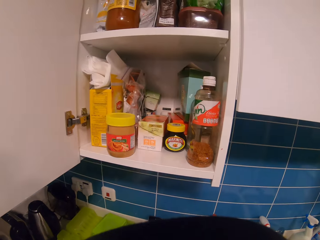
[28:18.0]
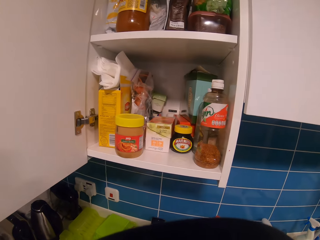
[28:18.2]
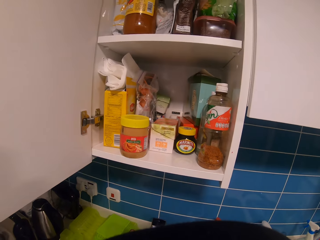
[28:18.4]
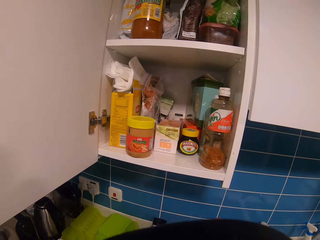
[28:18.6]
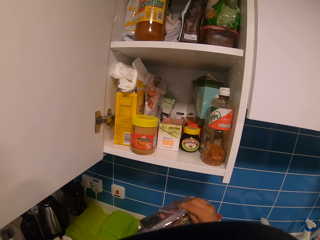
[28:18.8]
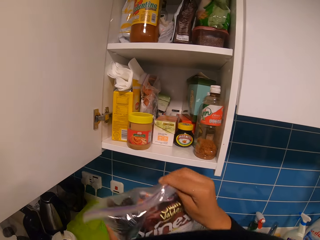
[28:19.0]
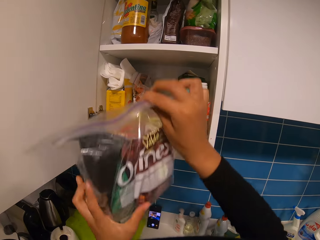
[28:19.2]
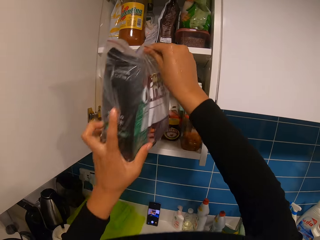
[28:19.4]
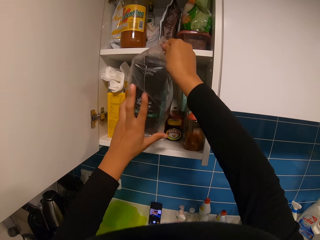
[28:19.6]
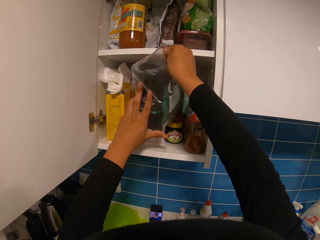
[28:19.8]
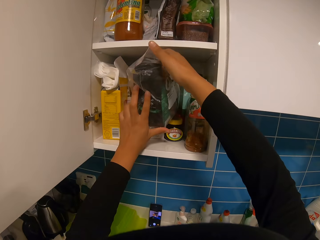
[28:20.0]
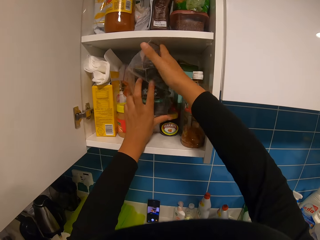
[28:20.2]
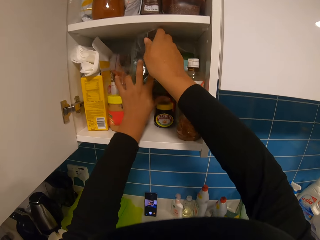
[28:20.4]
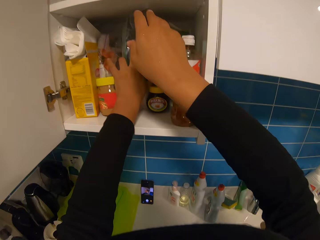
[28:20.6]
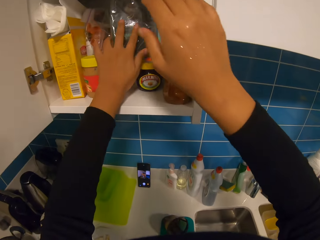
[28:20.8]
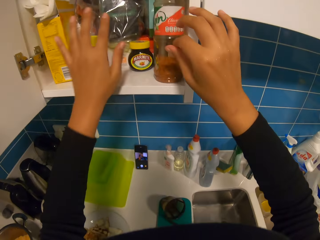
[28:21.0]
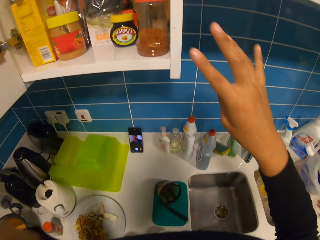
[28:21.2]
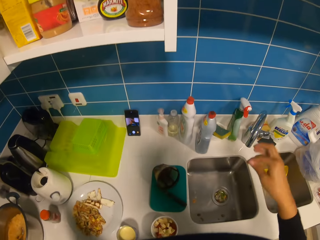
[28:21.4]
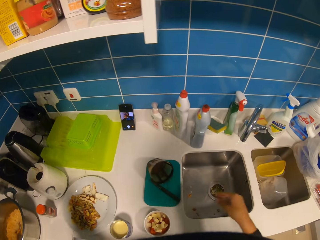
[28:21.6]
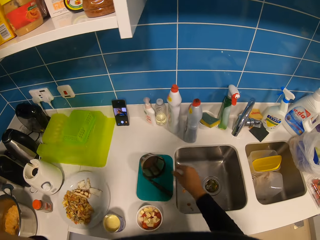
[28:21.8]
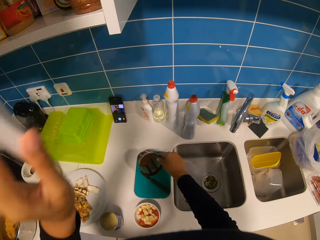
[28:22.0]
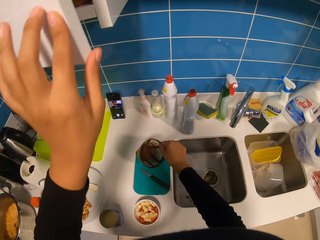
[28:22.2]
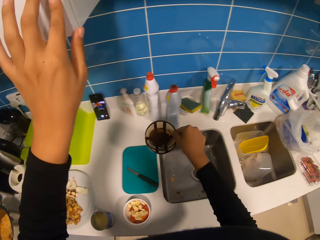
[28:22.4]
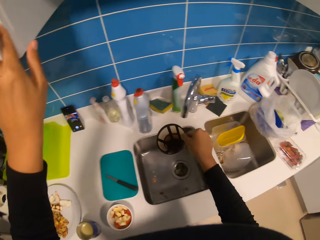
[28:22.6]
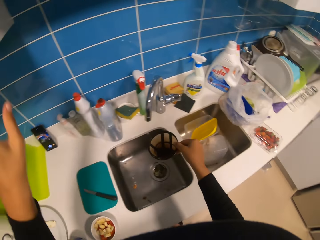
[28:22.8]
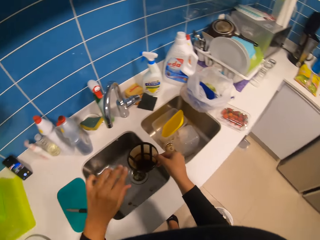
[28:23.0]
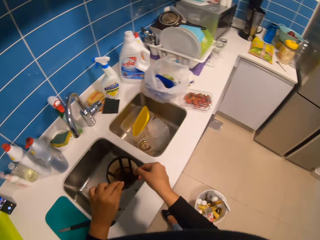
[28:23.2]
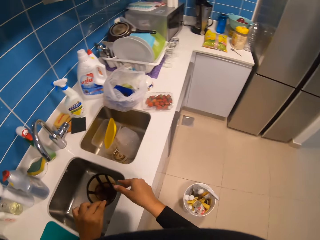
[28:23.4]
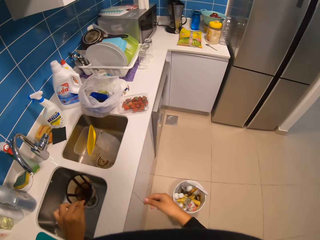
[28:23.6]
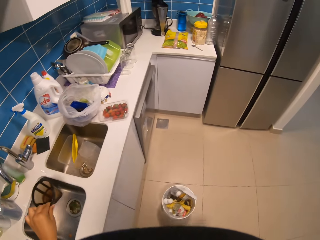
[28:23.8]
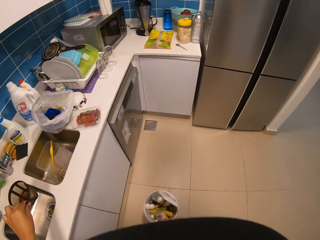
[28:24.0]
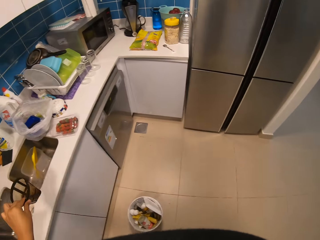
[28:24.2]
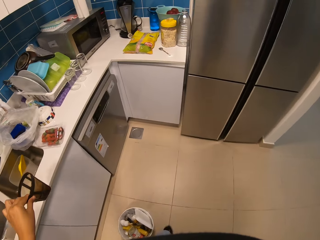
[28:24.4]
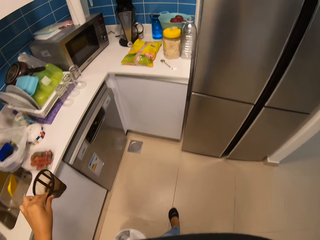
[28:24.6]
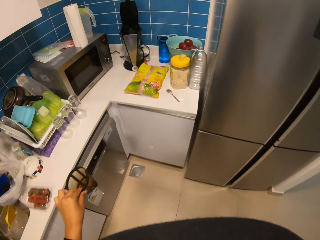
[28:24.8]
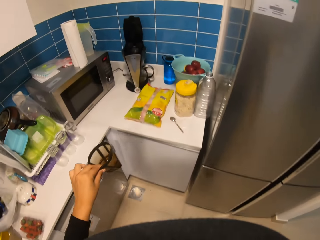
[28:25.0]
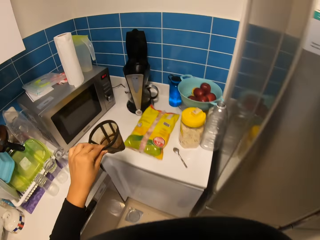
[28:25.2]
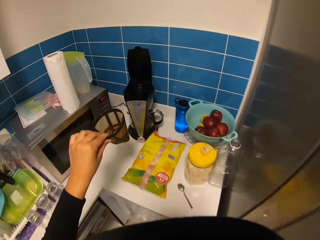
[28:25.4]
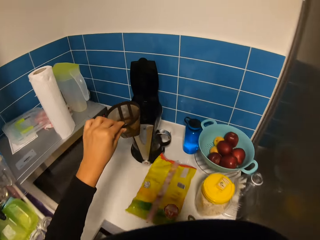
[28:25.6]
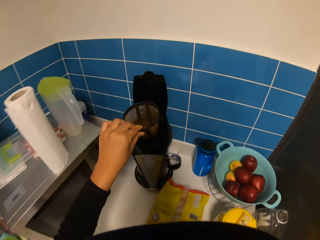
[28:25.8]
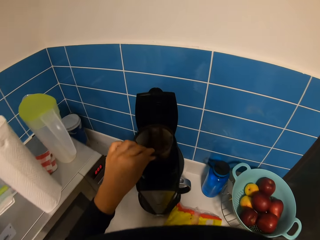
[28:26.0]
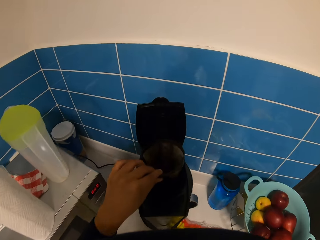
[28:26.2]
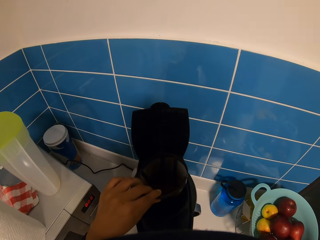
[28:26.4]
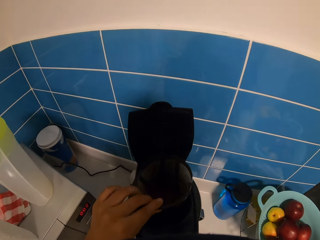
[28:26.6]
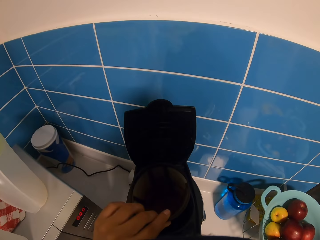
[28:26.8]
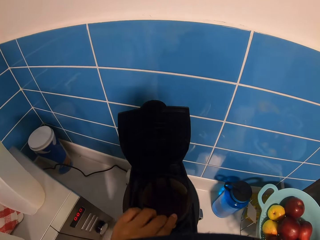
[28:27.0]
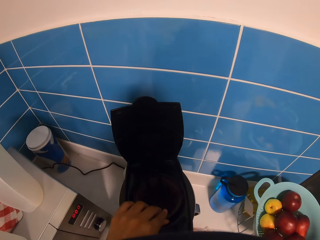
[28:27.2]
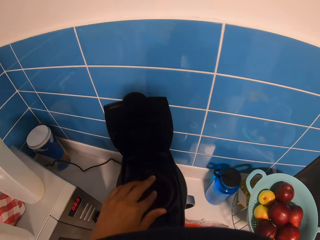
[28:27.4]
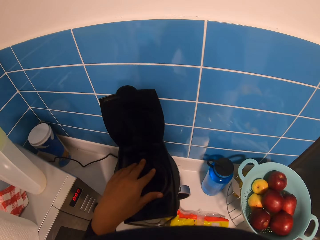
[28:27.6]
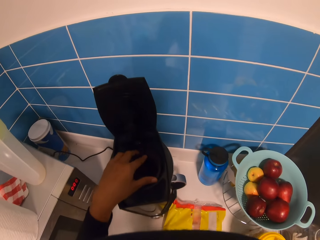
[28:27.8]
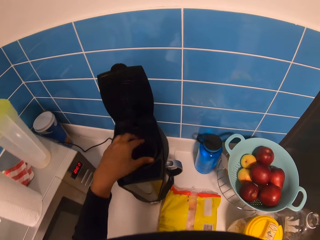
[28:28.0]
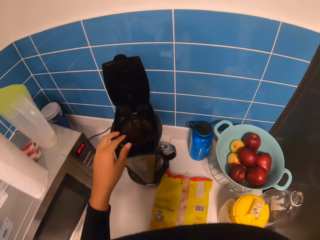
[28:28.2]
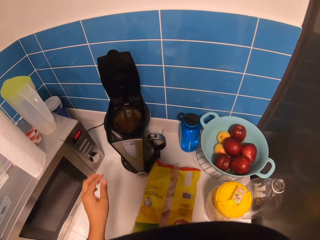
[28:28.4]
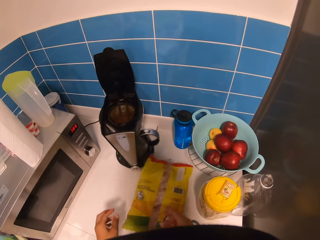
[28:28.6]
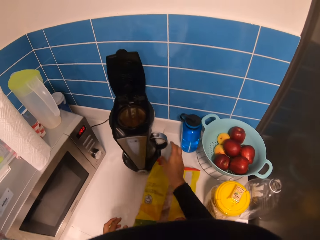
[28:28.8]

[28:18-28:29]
The camera wearer puts a pack of coffee in a cabinet. They close the cabinet, pick a filter on a chopping board, and put the filter in a coffee maker.

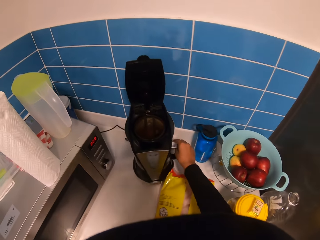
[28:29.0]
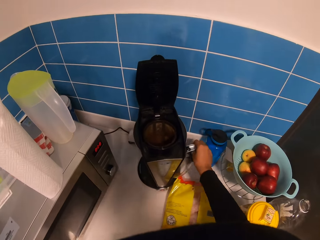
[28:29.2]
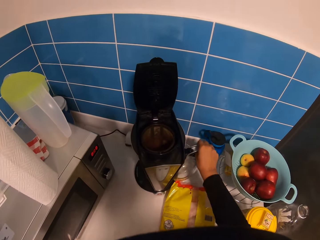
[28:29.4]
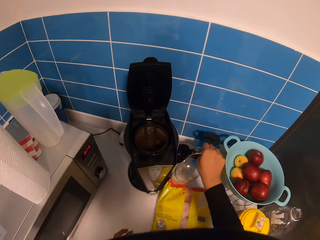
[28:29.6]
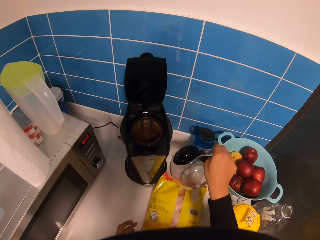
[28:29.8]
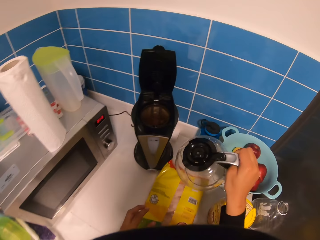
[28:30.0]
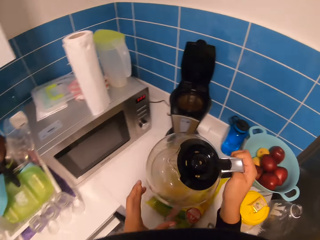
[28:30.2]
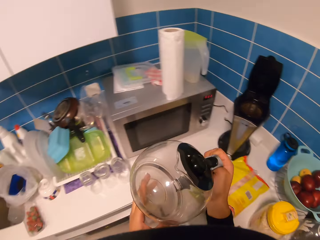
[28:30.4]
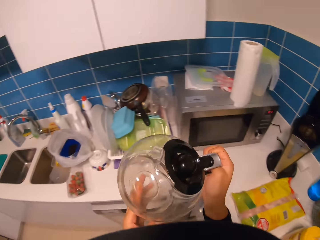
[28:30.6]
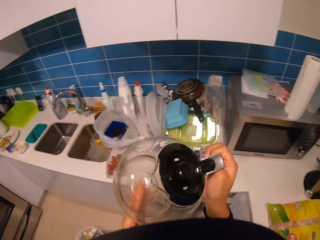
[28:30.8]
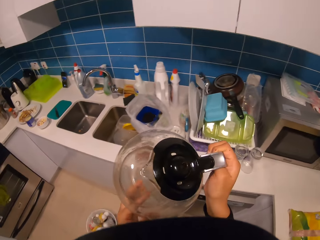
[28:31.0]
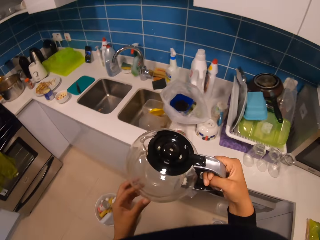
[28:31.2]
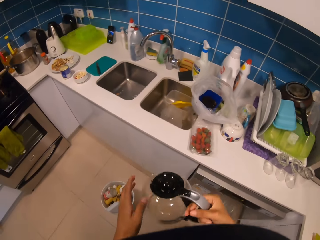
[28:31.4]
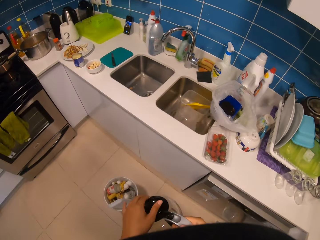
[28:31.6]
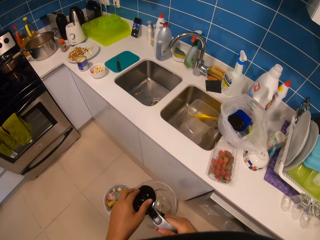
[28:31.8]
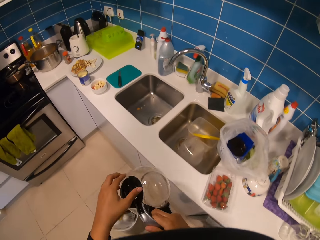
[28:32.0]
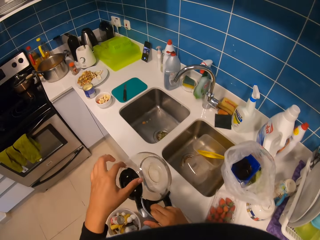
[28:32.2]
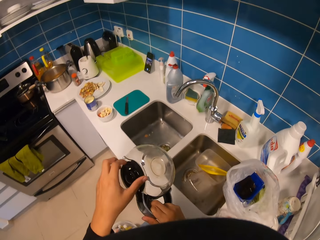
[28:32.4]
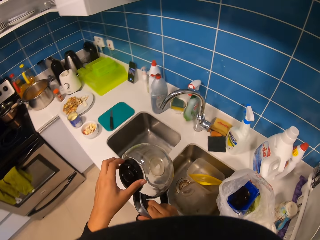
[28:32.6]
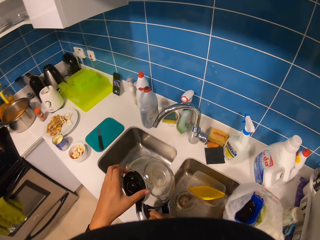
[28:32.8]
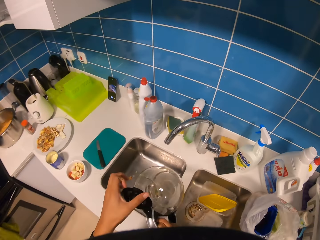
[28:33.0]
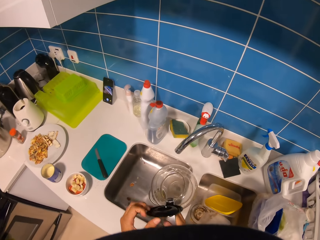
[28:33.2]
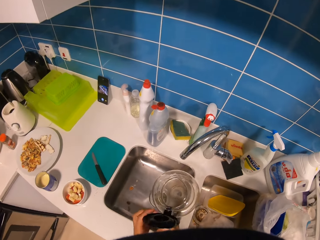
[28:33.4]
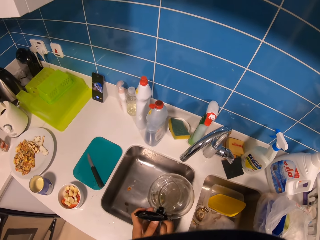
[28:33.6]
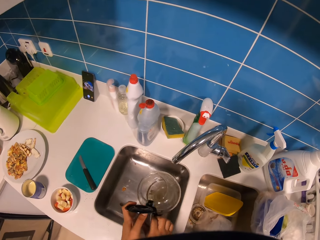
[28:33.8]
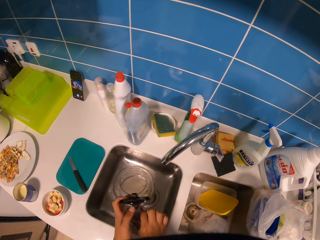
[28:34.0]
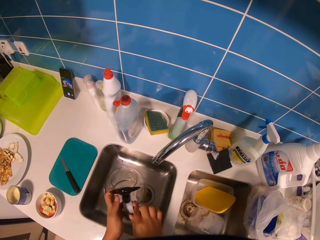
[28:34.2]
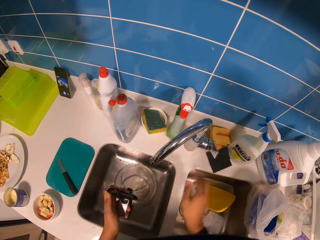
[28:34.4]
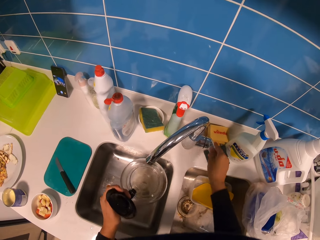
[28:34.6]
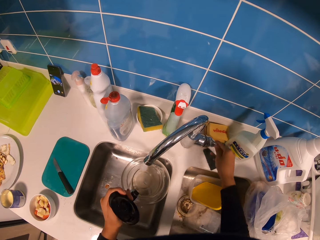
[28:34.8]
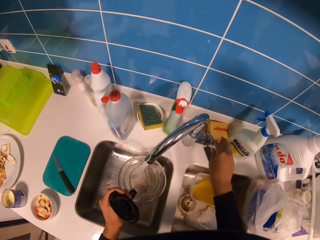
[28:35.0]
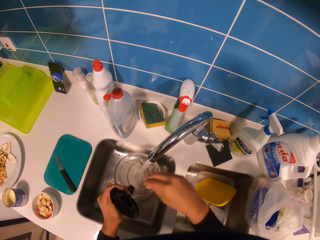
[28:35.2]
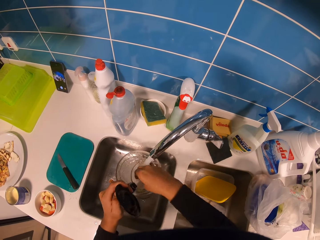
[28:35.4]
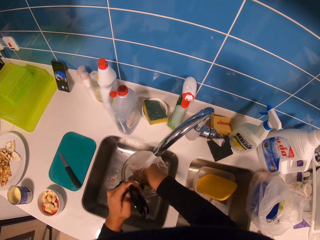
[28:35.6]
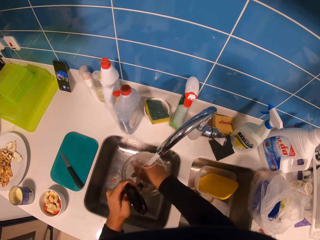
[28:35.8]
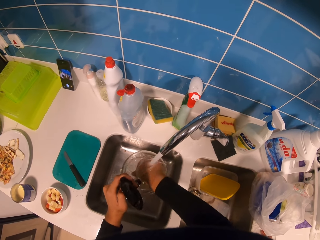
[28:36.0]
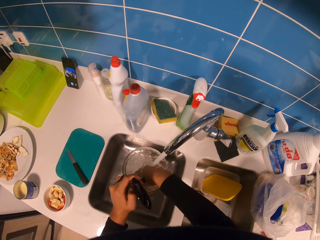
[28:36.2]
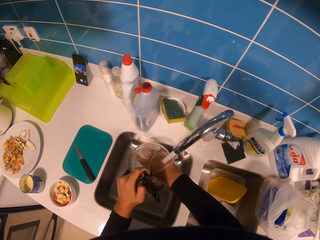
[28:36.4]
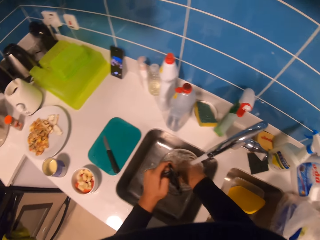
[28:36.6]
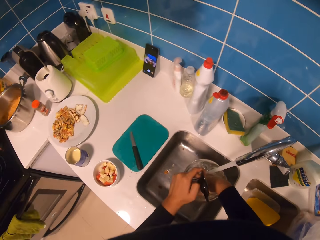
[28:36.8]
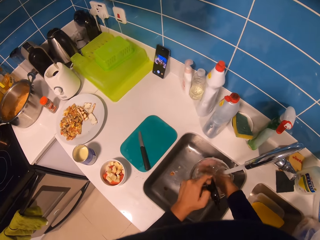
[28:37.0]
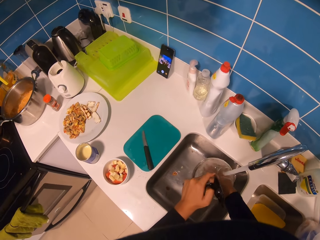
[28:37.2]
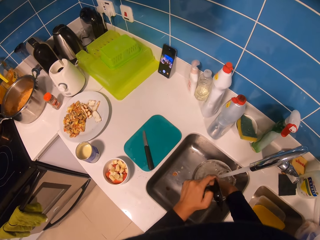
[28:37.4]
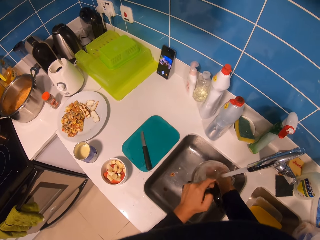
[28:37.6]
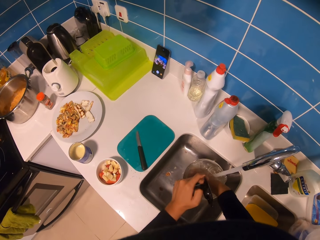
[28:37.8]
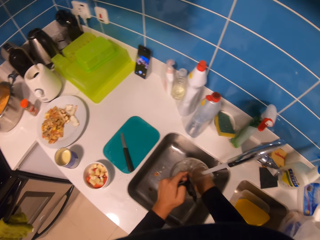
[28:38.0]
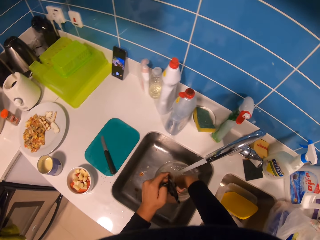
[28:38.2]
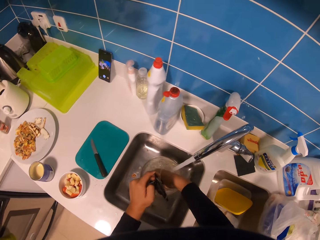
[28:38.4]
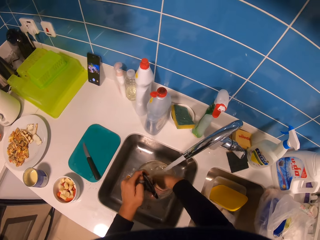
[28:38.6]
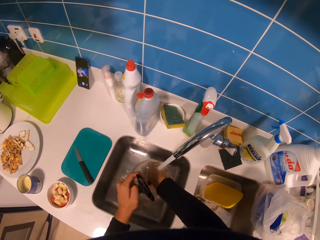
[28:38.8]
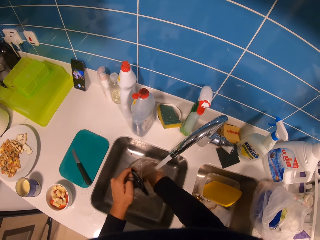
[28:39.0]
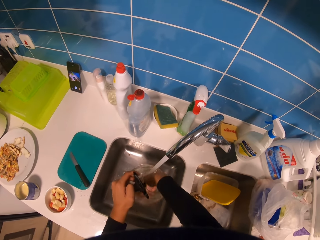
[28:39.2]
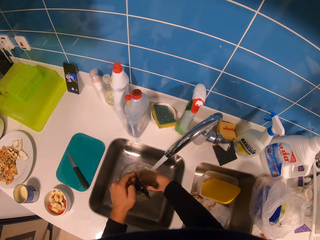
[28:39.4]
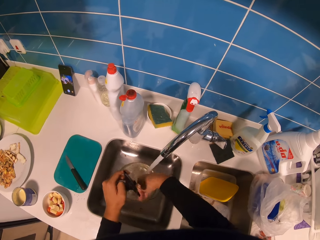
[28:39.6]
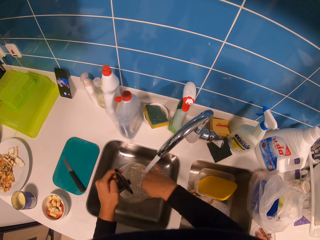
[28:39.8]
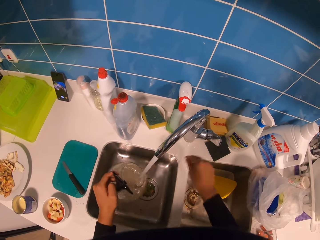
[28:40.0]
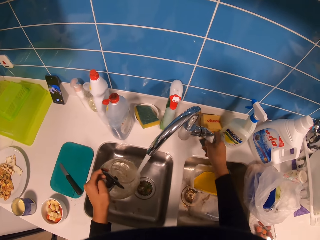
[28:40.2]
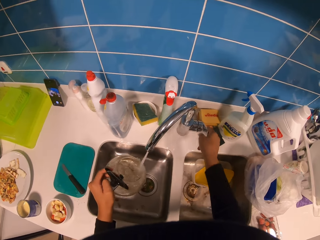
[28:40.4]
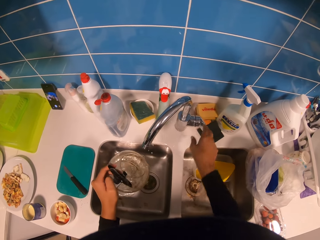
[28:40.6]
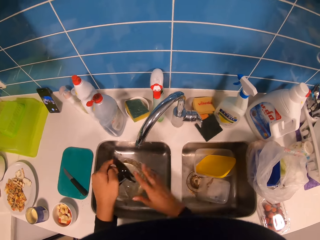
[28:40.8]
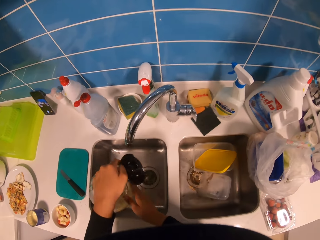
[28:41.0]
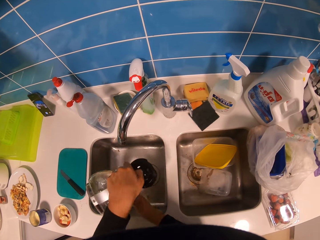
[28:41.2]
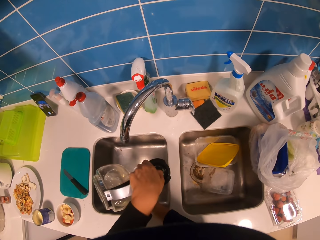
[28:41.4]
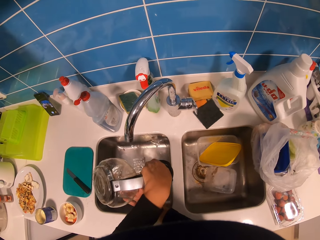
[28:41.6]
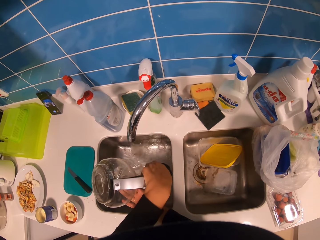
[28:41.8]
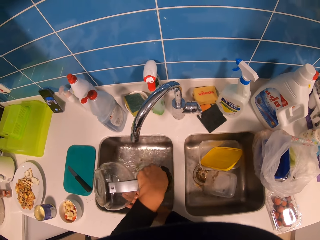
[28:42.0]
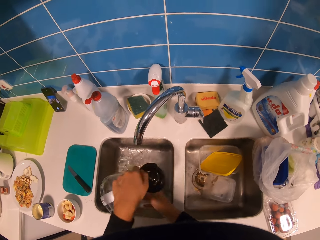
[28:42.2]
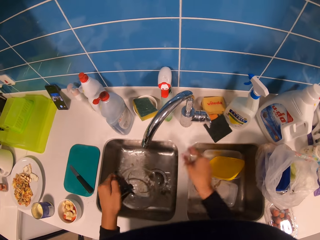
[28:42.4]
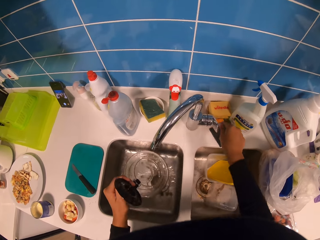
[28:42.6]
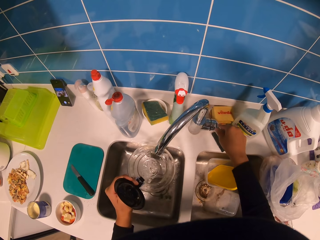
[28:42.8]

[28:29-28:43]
The camera wearer removes the coffee pot or jug from the coffee maker. They open the coffee pot. They open the water tap. They pour water in the coffee pot. They wash the coffee jug in the sink. They close the water tap. They pour water from the coffee pot in the sink.
